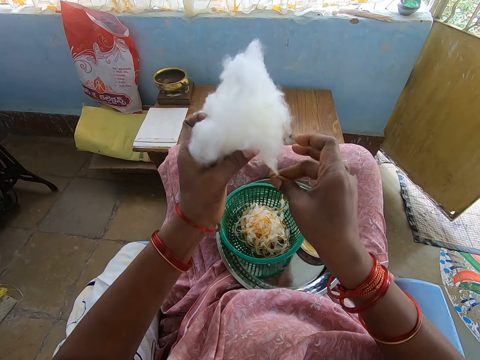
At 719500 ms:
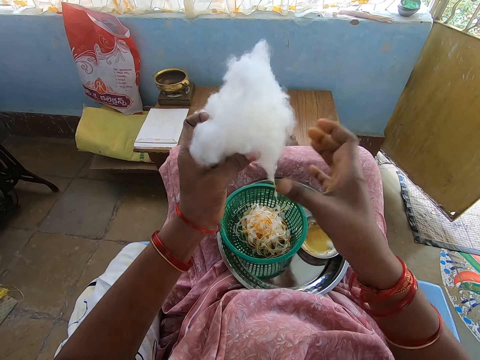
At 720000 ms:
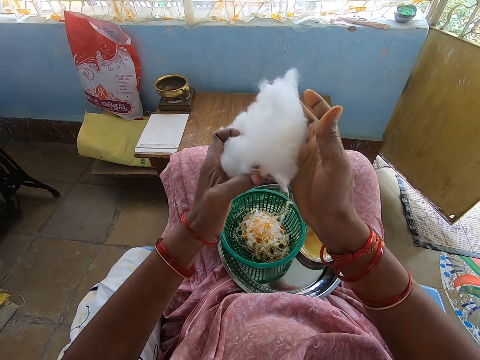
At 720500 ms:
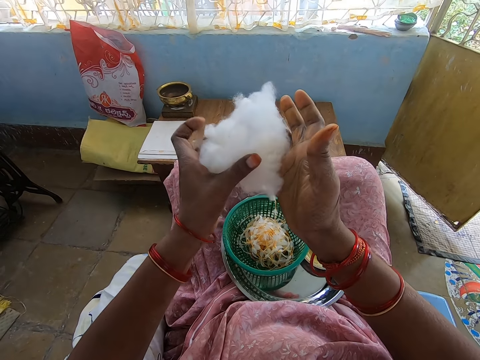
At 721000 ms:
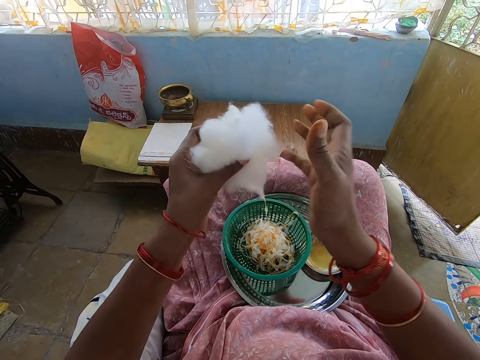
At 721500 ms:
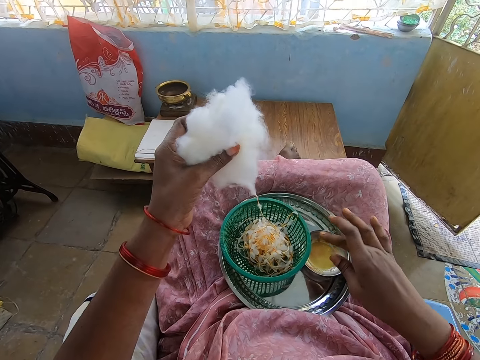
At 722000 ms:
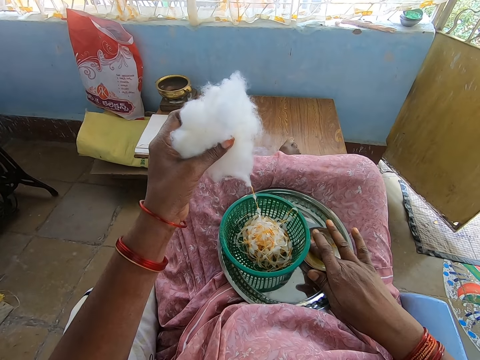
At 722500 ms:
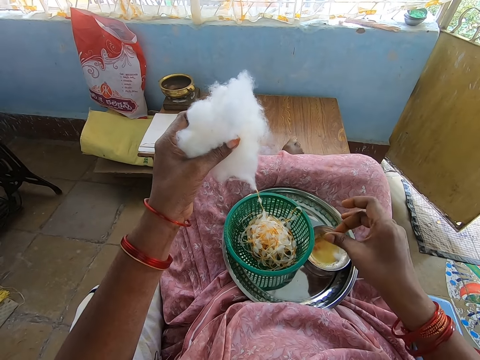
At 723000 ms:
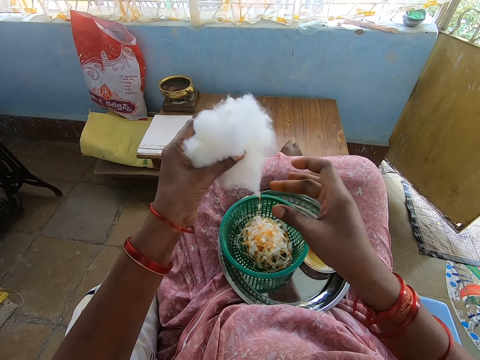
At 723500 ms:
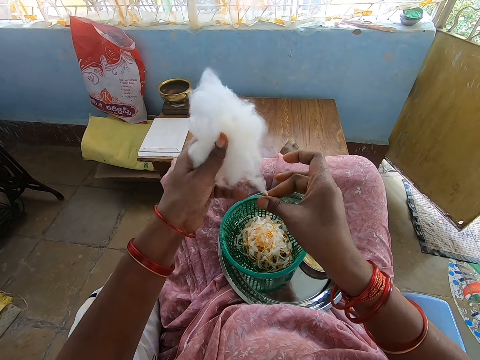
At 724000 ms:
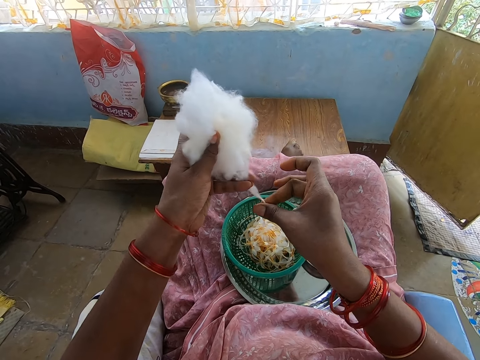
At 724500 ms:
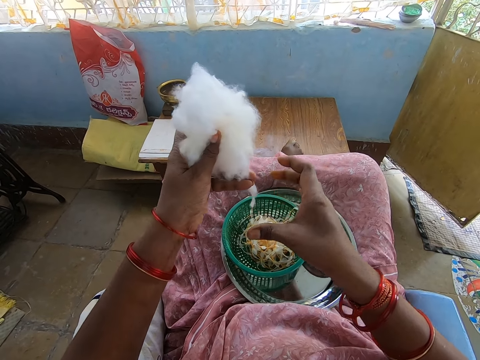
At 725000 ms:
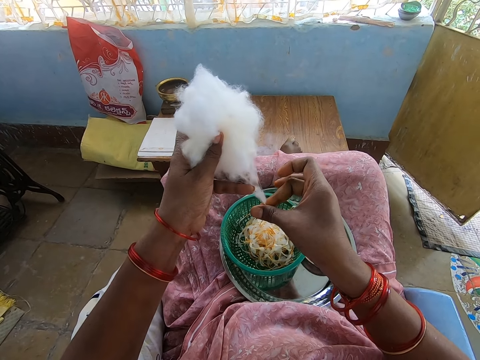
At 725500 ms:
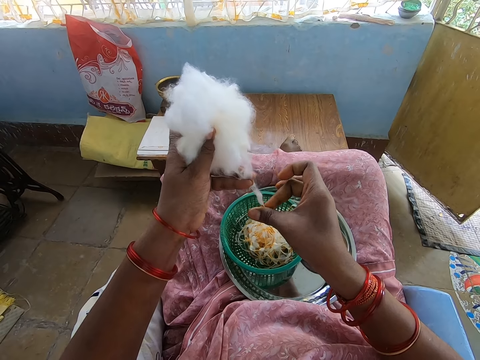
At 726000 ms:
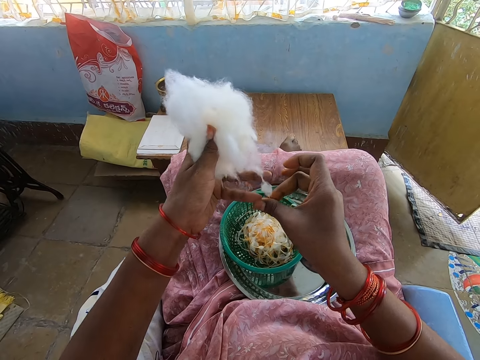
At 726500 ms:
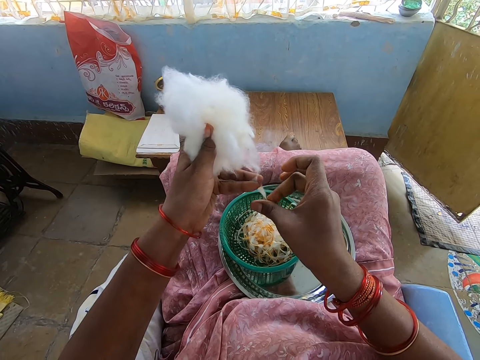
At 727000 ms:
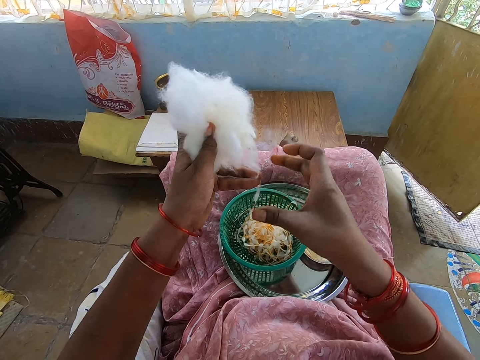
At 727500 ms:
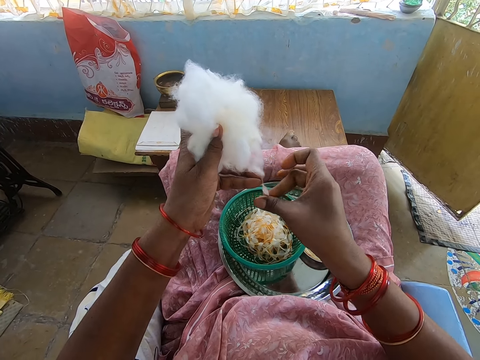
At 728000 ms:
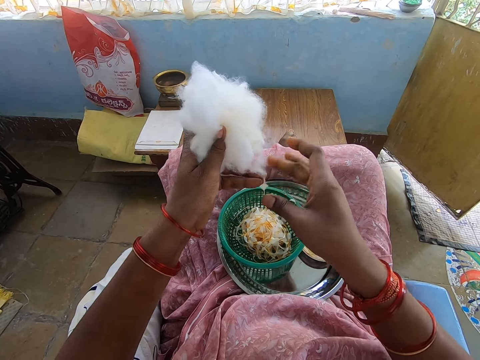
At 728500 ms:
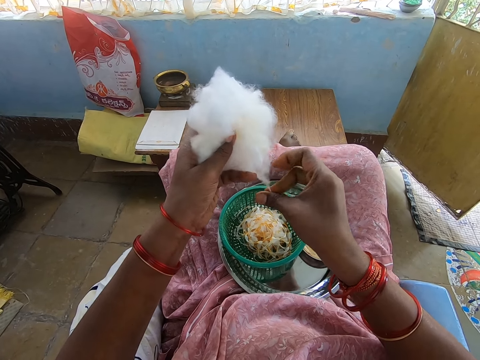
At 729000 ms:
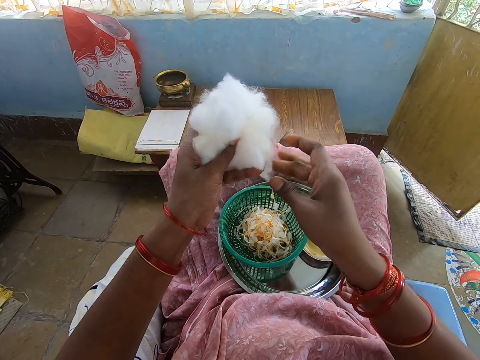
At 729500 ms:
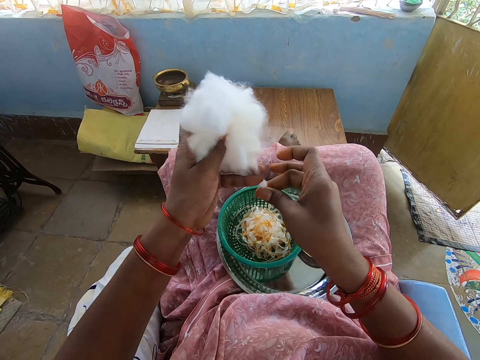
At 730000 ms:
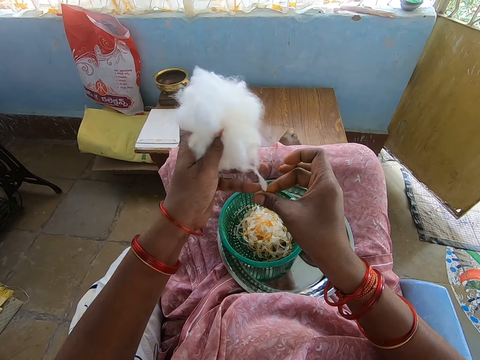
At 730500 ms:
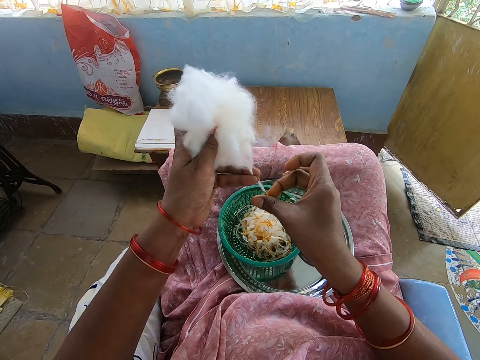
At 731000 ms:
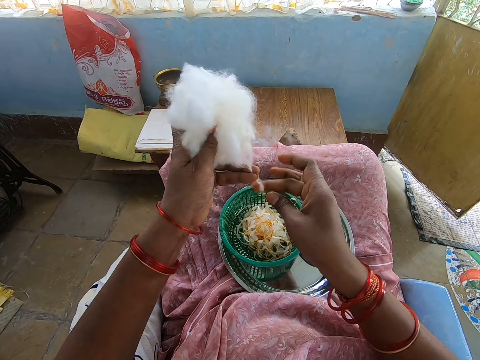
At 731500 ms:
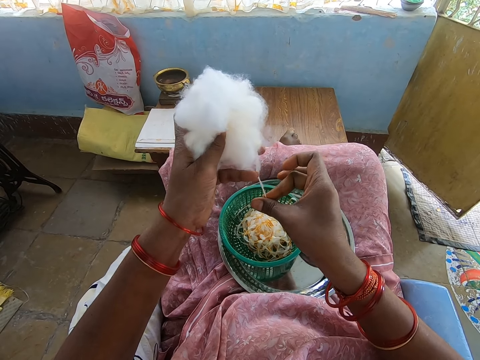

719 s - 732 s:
The camera wearer touches the cotton in her left hand with her right hand. She dips her right hand into the container of oil. She rolls the cotton in her left hand into a string of balls with her right hand. She pulls thread from the cotton wool.

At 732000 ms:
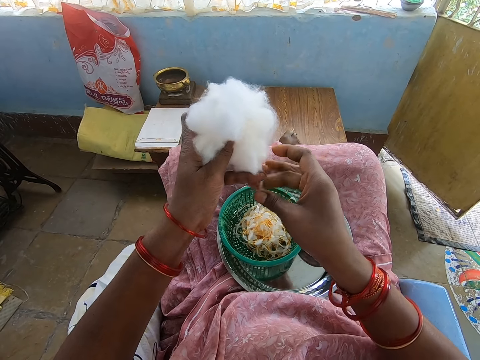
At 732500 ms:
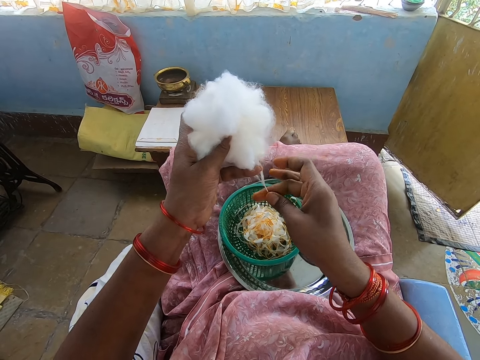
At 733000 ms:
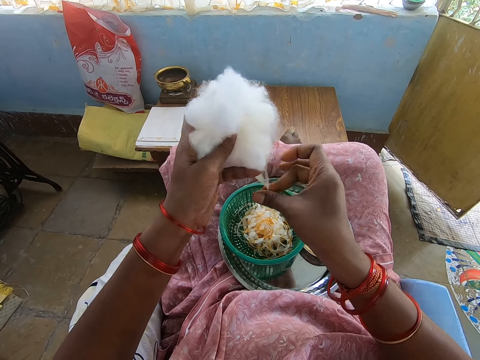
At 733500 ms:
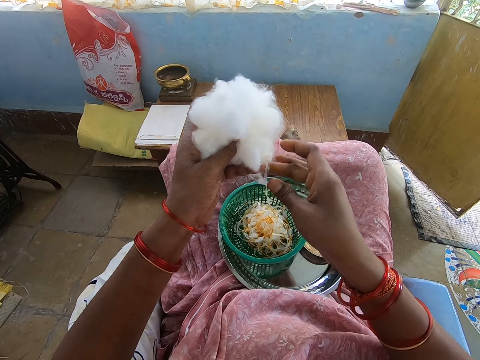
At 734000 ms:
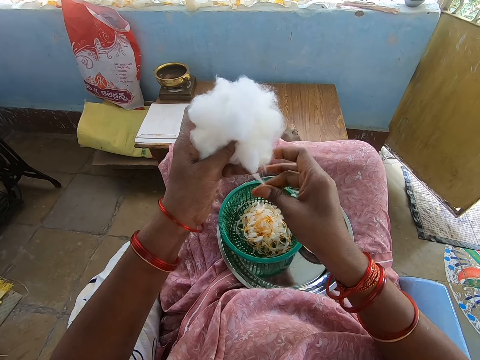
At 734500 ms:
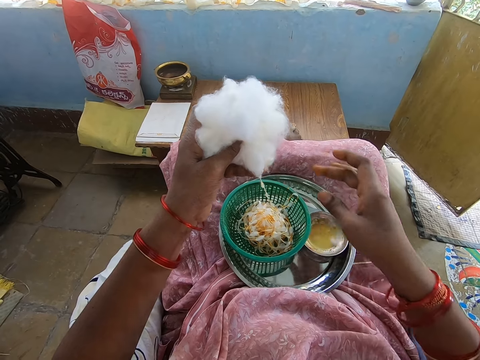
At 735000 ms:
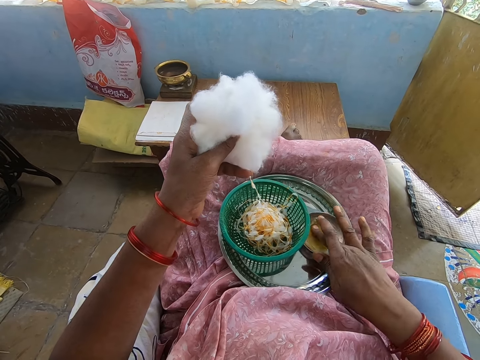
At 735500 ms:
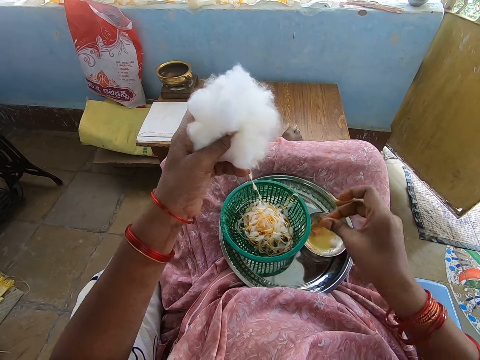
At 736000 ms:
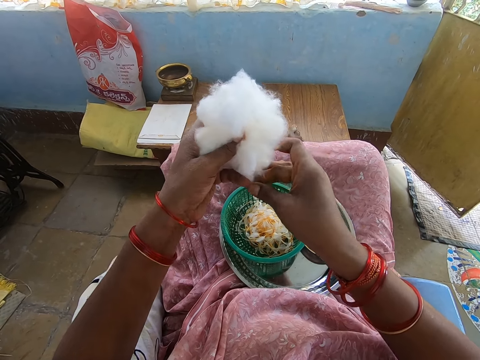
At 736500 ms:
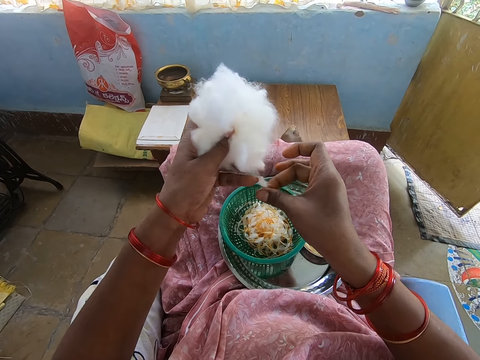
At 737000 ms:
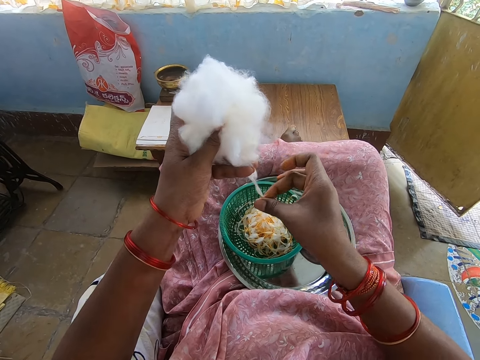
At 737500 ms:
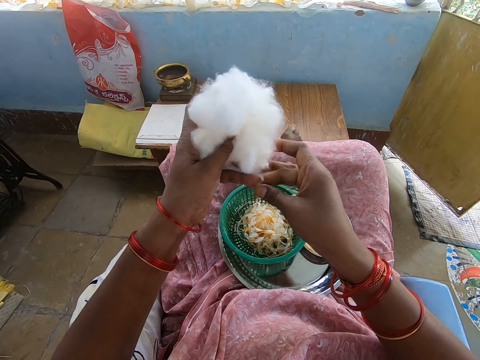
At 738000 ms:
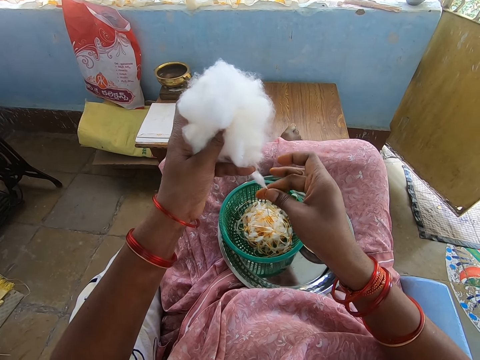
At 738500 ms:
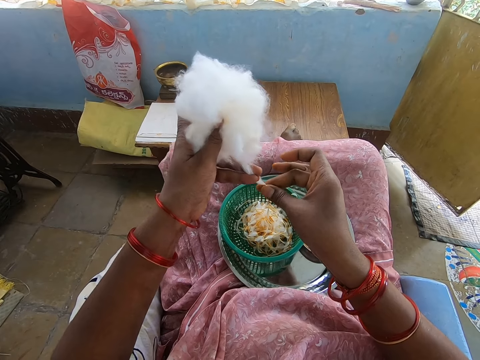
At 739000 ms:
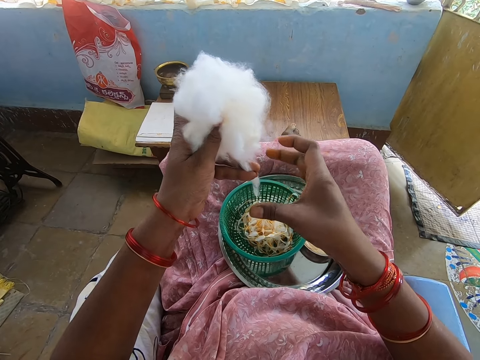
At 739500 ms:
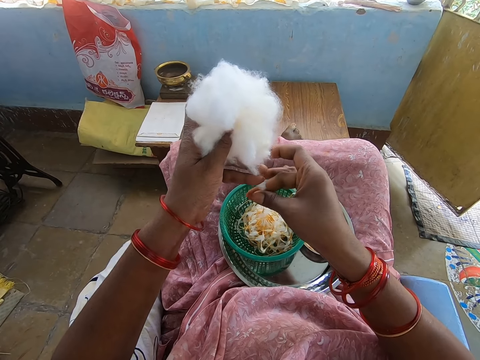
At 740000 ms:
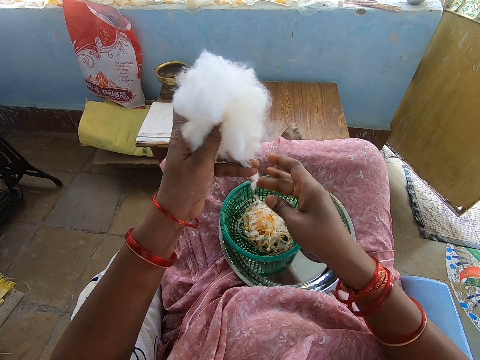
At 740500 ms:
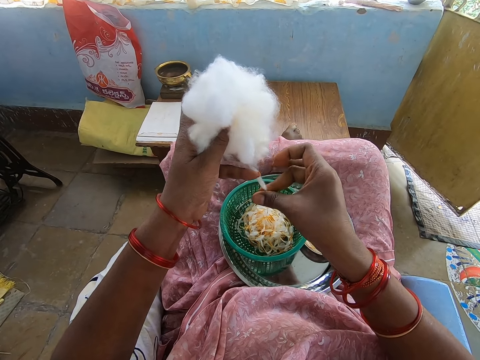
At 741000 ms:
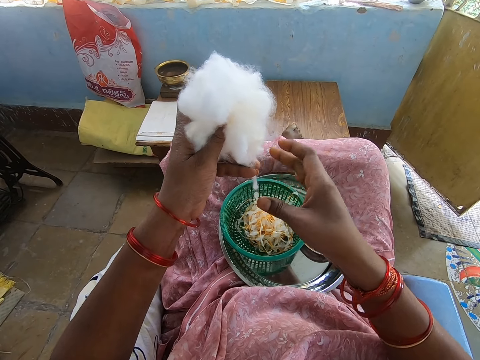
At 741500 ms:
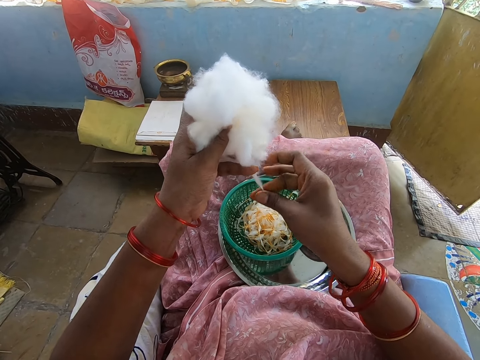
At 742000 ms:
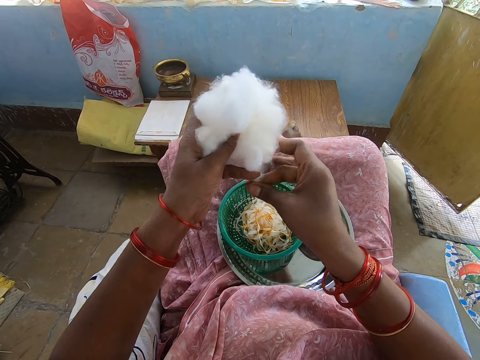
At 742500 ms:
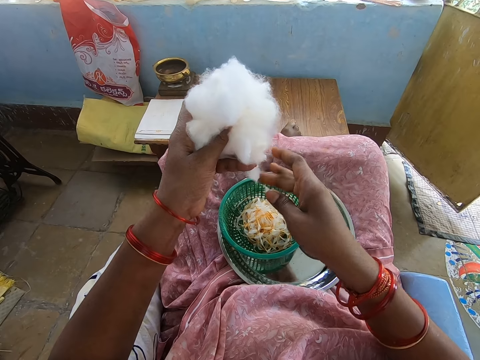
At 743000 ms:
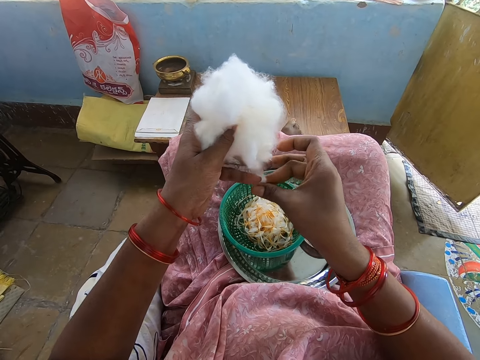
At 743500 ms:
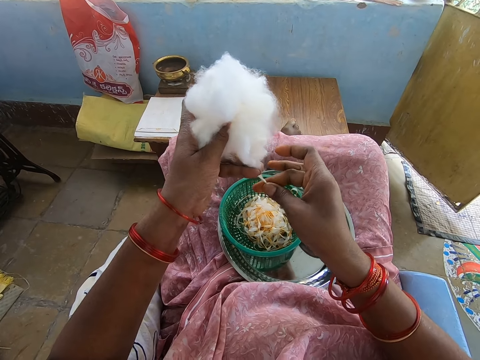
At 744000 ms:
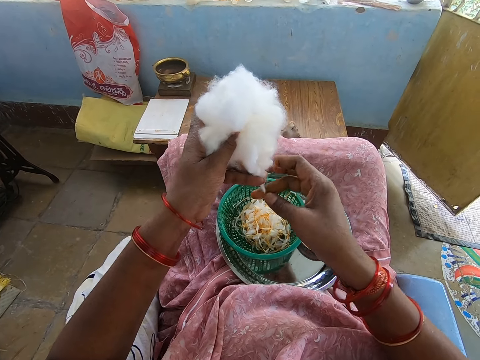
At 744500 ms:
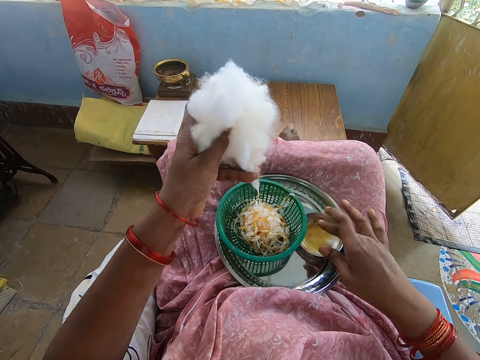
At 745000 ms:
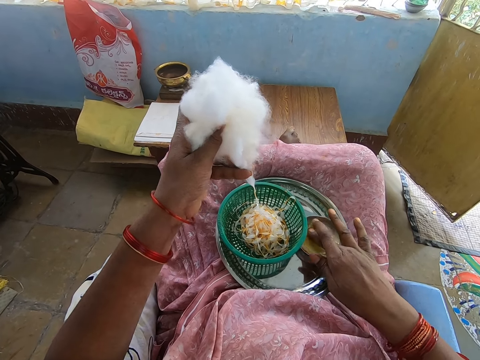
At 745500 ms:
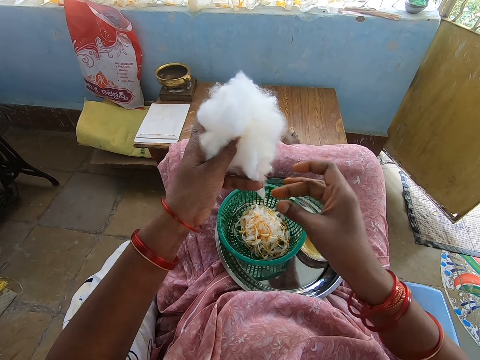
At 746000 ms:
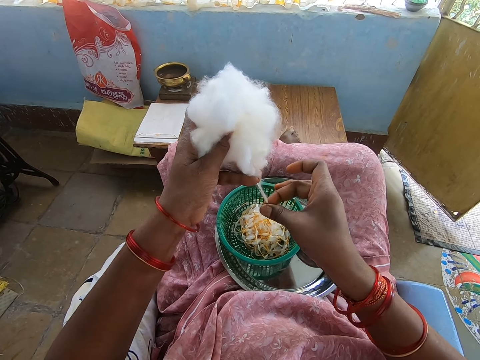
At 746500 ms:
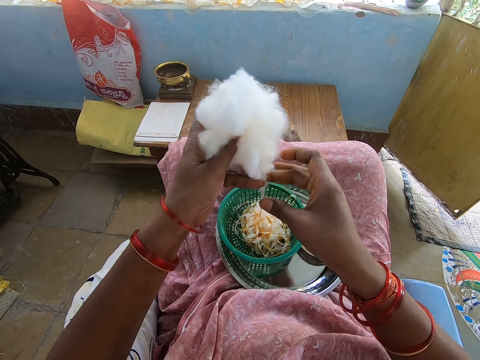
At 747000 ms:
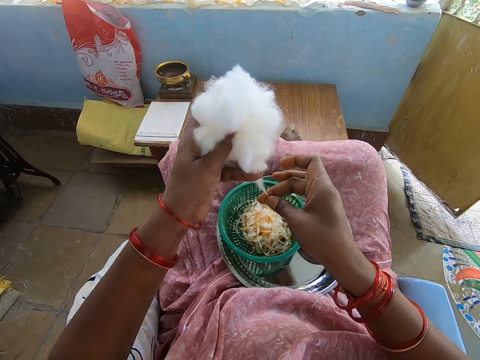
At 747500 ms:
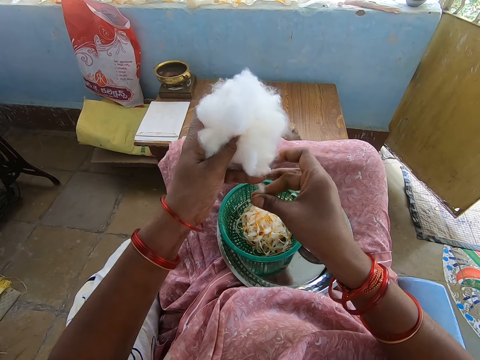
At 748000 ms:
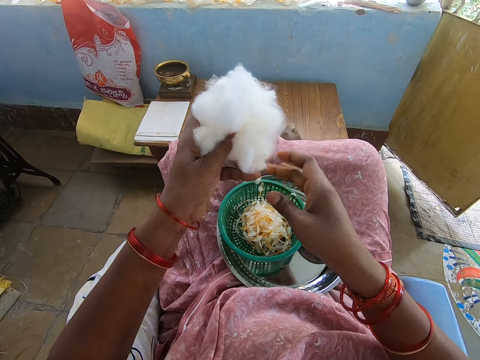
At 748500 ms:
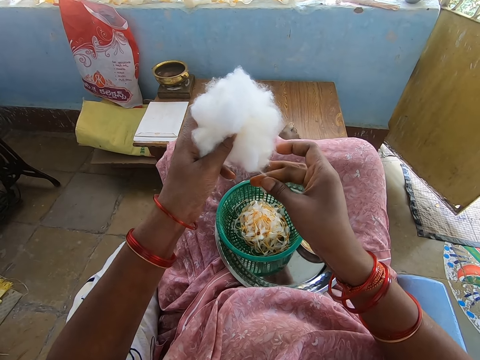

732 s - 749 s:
The camera wearer dips her right hand into the container of oil. She rolls the cotton in her left hand into a string of balls with her right hand. She pulls thread from the cotton wool. She dips her right hand into the container of oil. She rolls the cotton in her left hand into a string of balls with her right hand. She pulls thread from the cotton wool.
